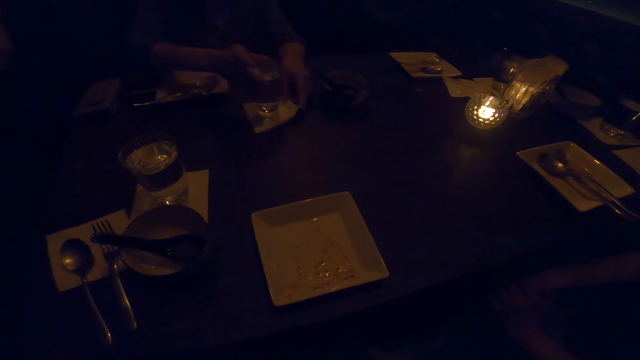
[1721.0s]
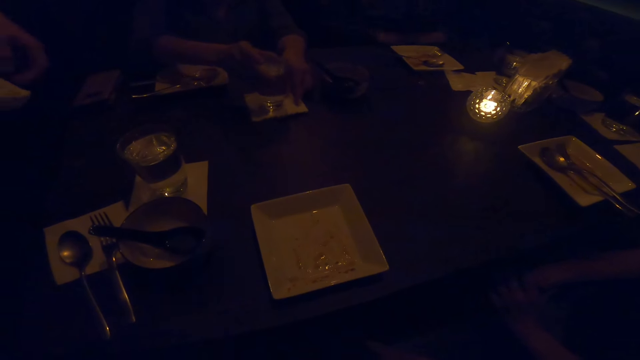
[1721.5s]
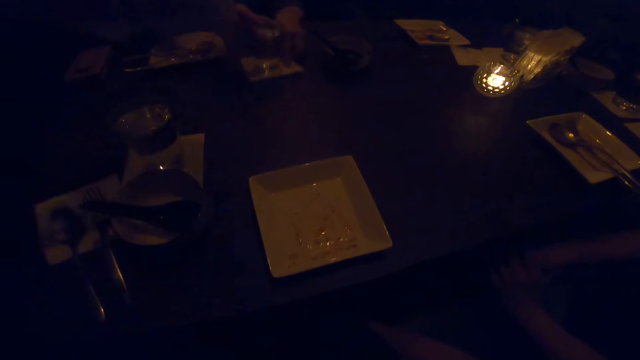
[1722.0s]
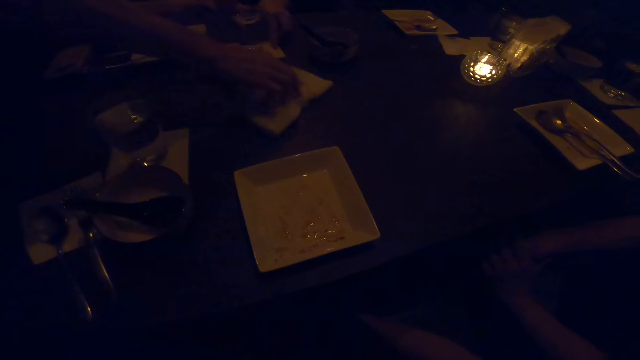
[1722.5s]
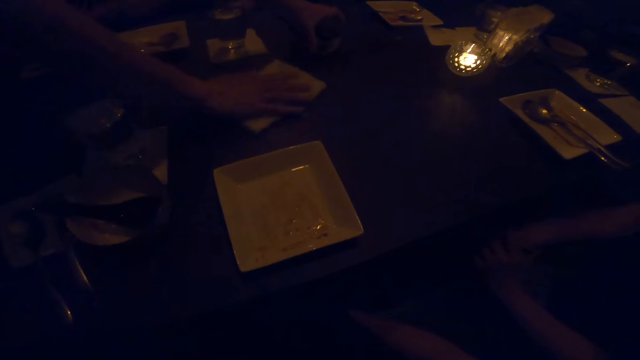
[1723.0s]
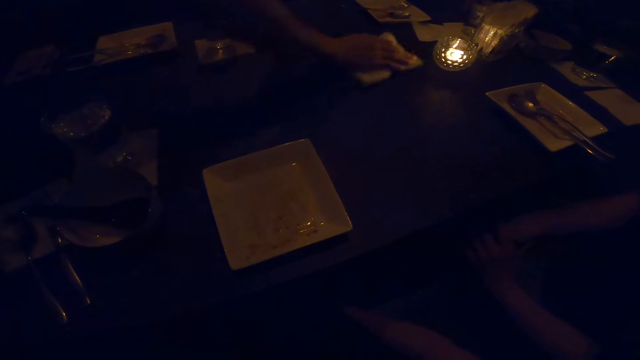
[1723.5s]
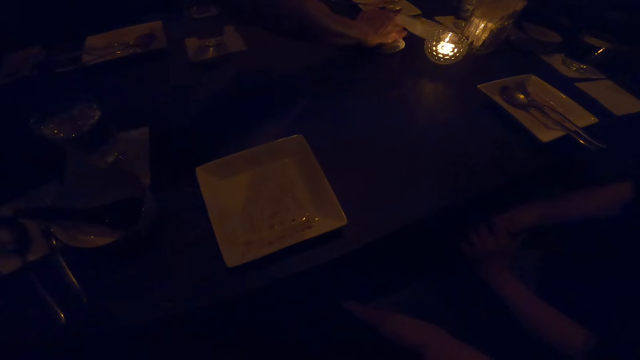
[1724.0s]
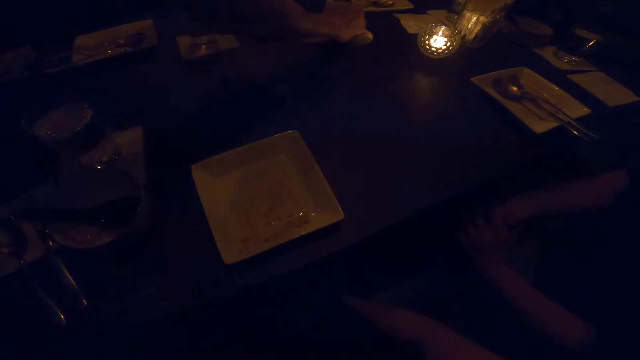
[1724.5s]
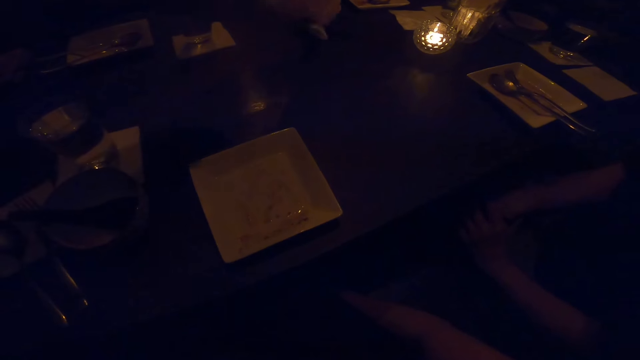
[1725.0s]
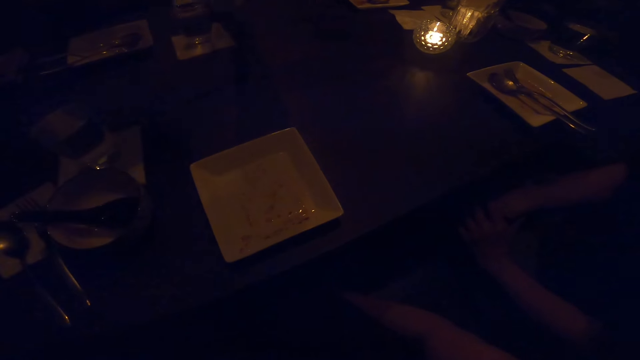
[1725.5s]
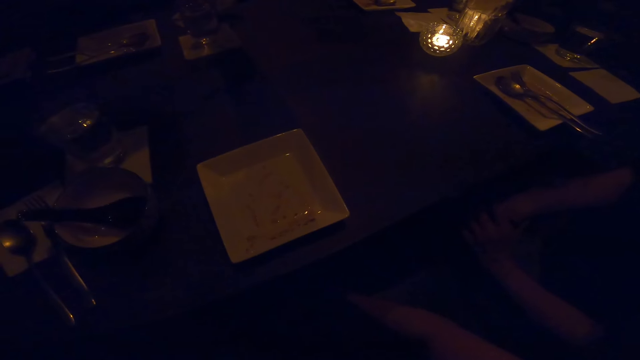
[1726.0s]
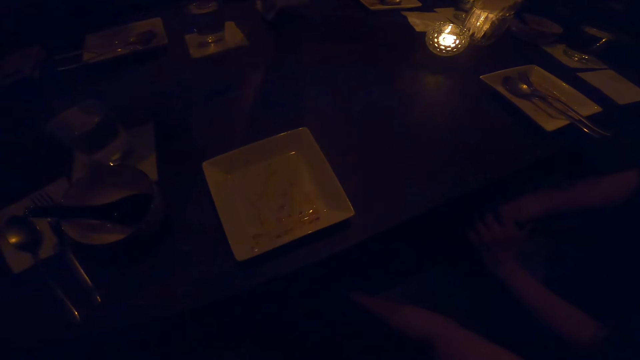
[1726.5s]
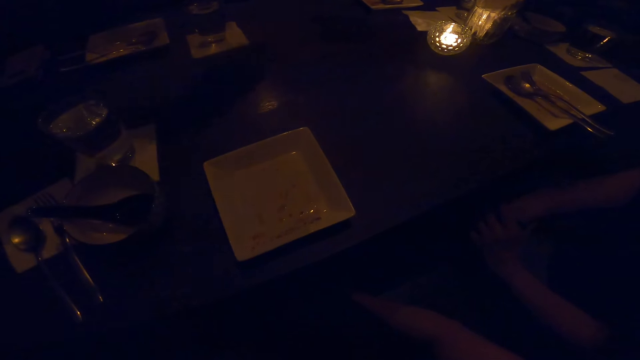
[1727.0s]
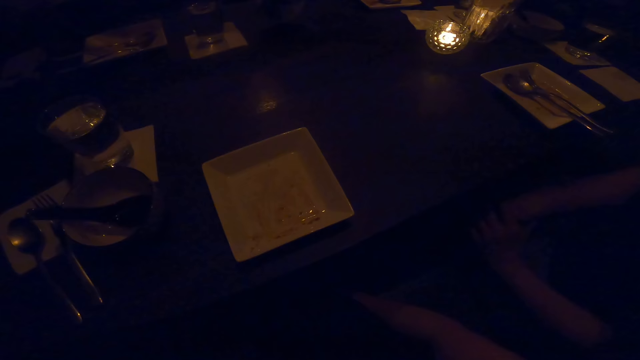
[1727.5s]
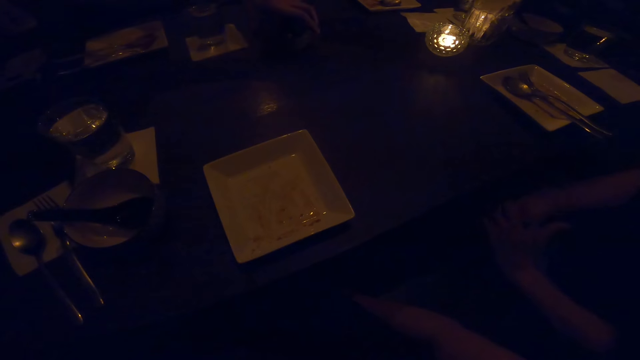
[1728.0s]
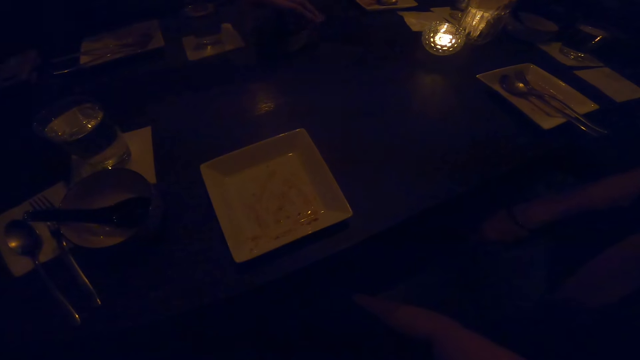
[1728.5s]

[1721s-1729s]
A woman moves the glass of water aside. Another woman wipes the table.

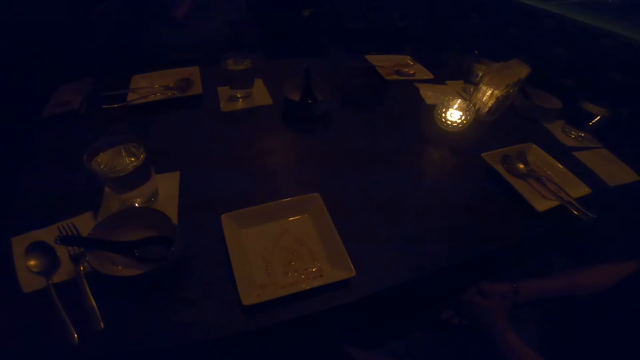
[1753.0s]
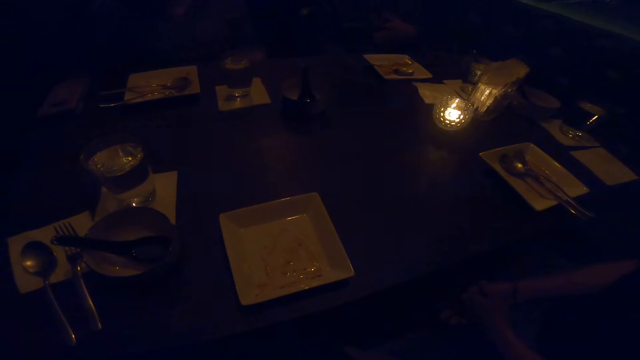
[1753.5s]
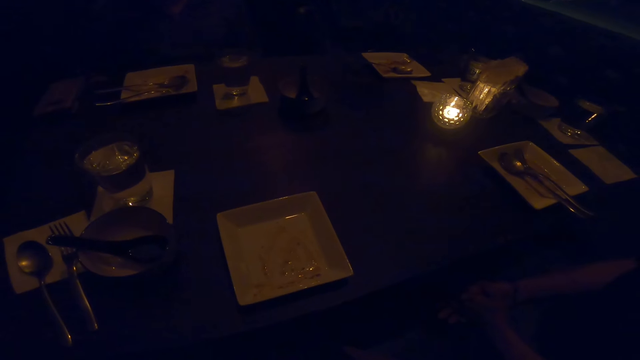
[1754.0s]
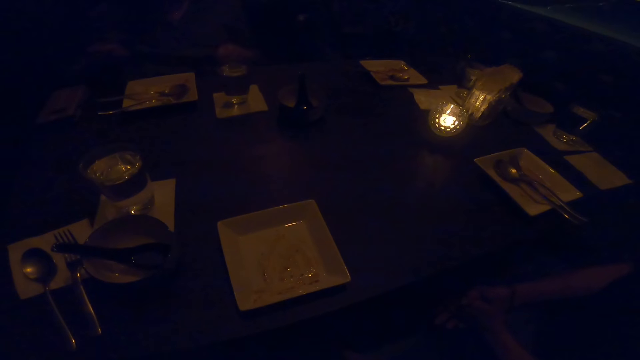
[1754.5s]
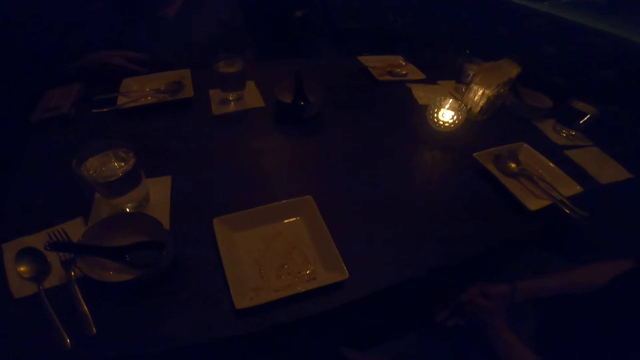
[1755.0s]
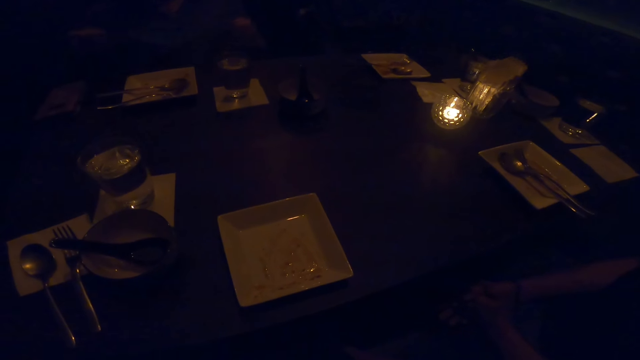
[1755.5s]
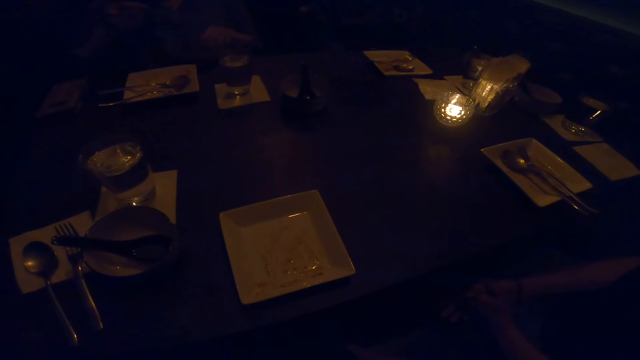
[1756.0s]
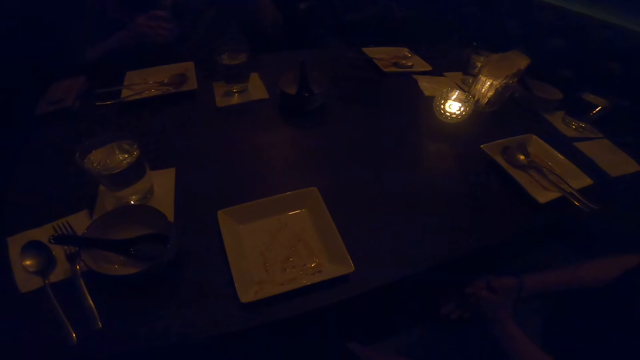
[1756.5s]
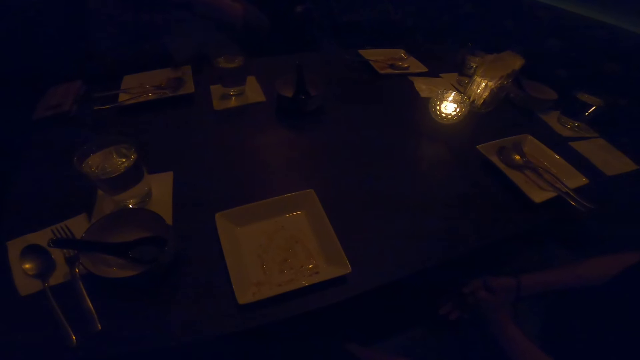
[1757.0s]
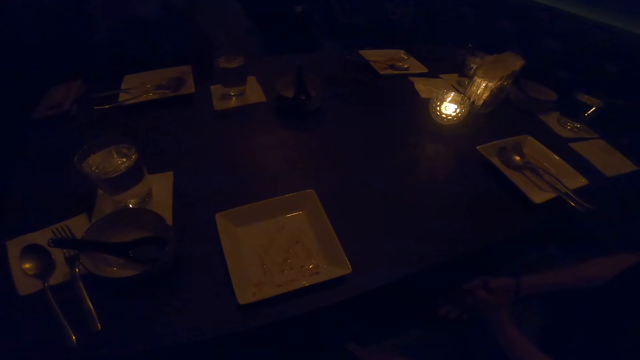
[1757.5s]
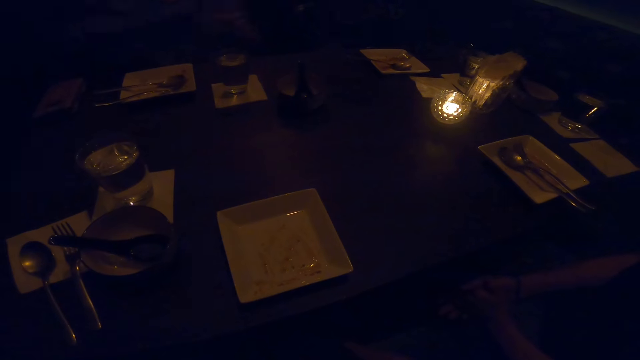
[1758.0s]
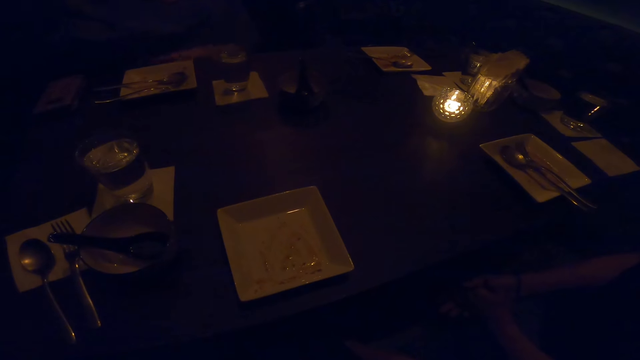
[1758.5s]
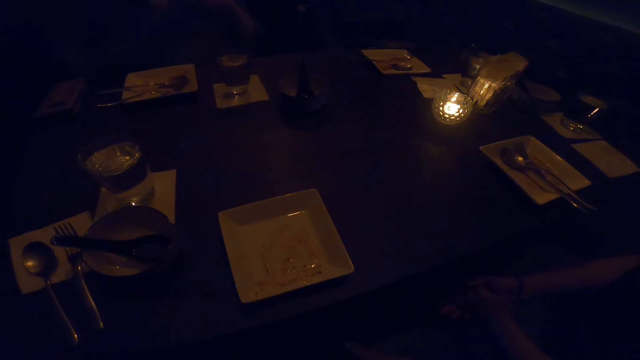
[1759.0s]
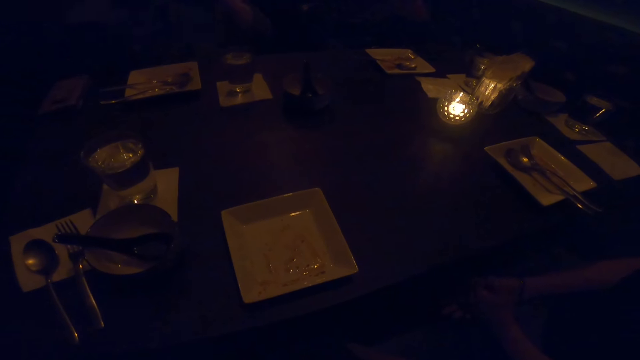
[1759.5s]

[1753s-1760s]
A man converses.

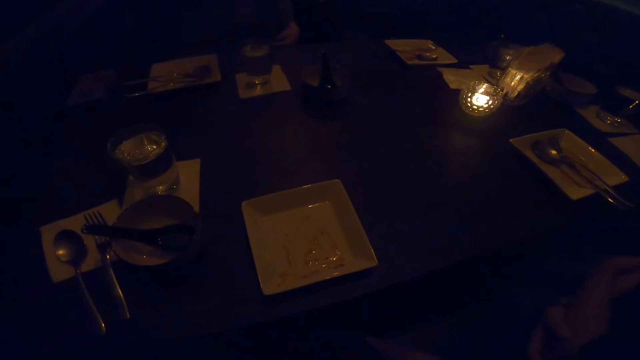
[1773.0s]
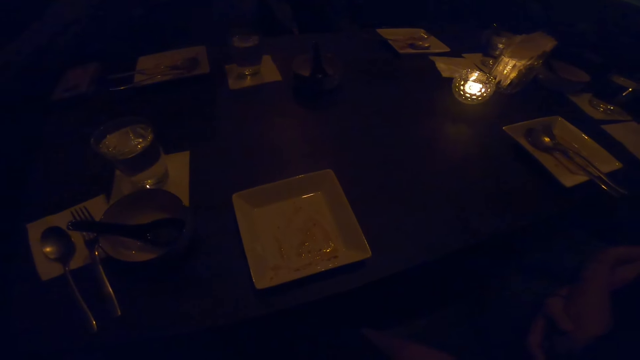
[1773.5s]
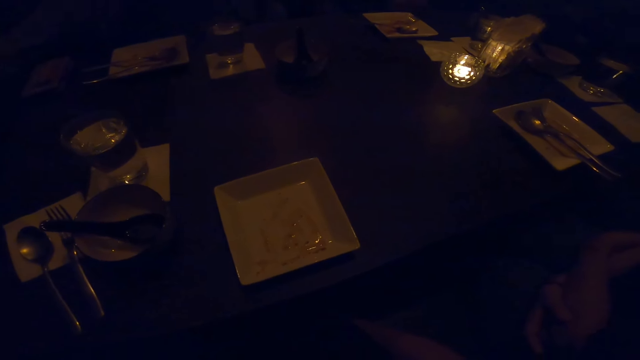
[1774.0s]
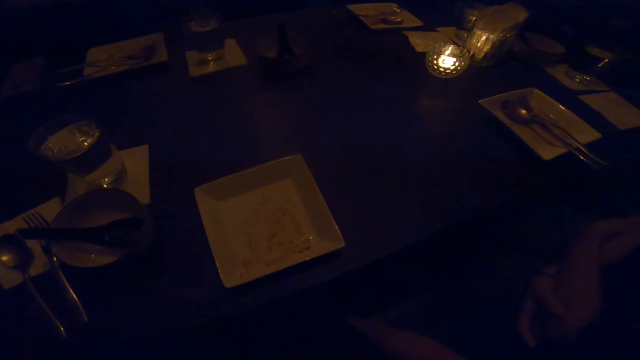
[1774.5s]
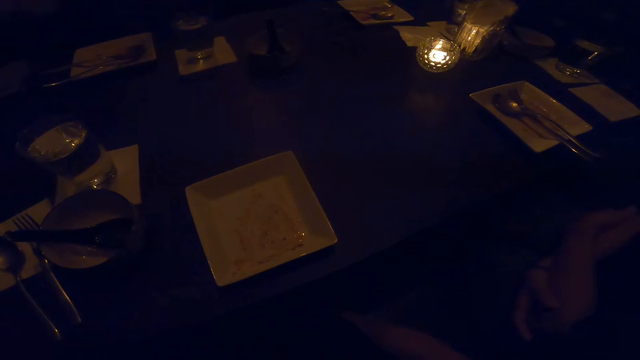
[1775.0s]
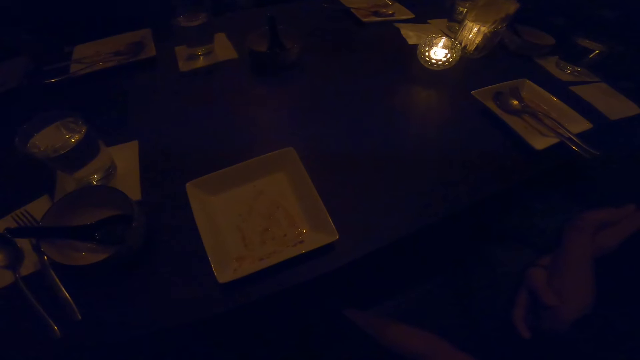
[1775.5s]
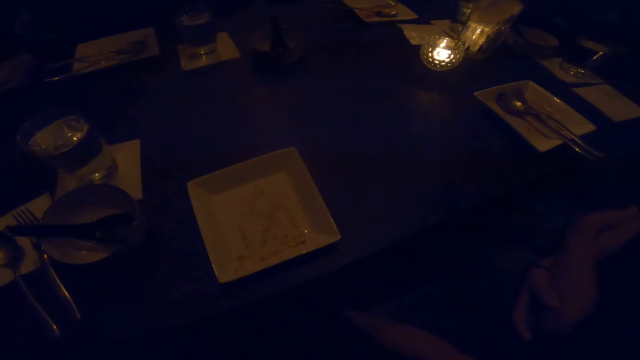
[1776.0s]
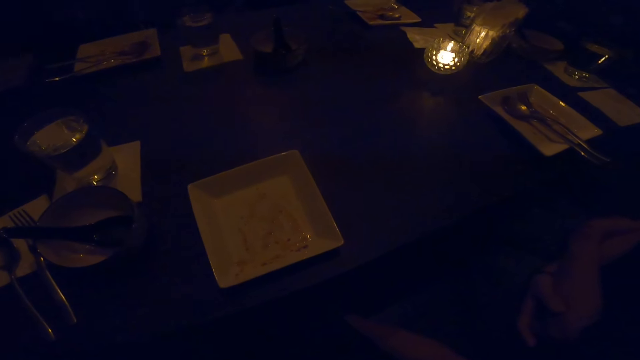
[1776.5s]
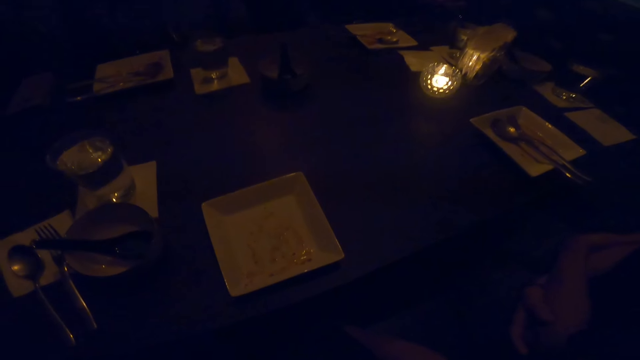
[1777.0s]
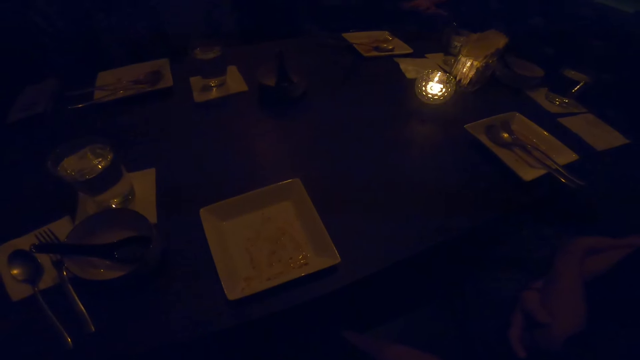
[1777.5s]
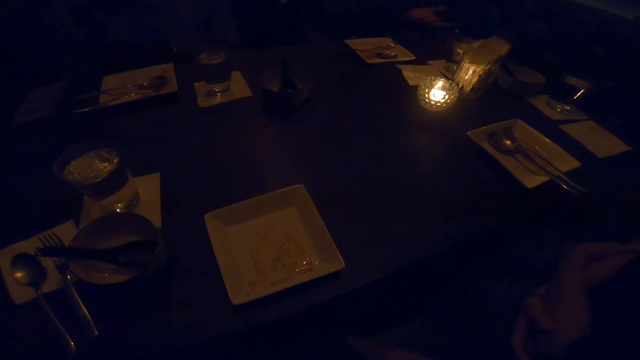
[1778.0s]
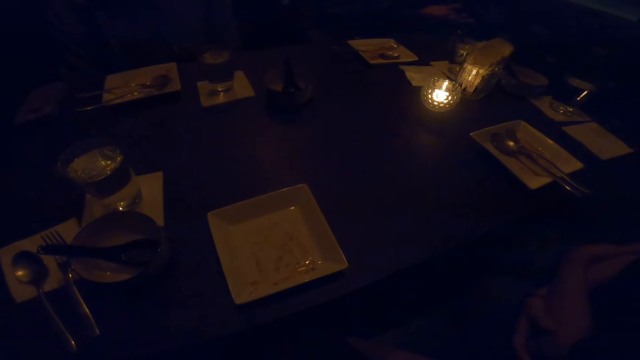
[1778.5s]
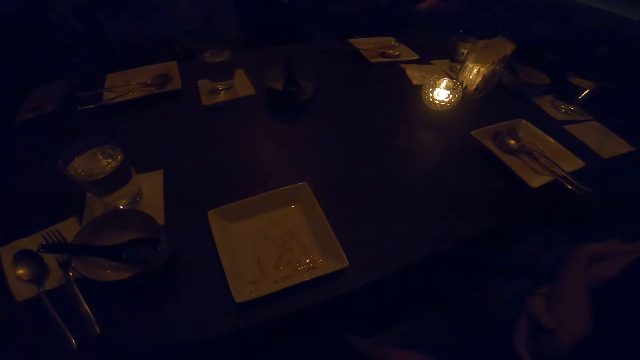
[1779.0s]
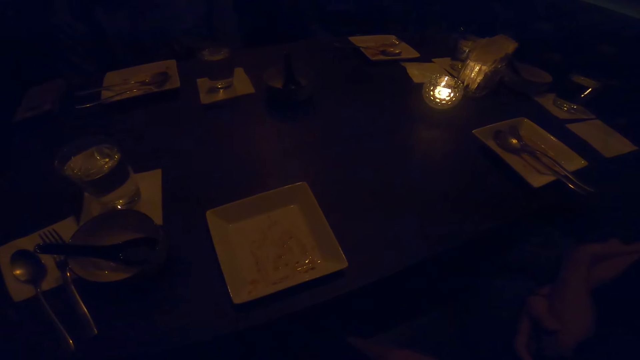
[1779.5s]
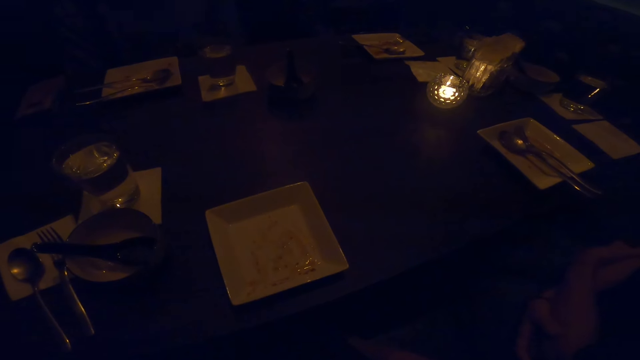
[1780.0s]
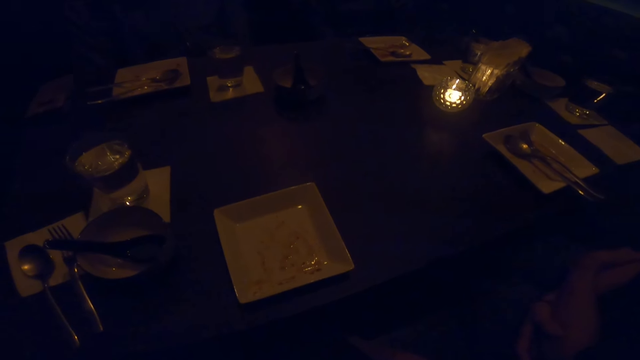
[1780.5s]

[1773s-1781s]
A woman folds a jacket.
